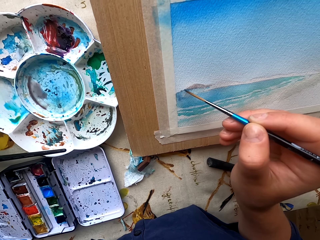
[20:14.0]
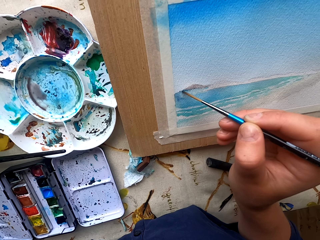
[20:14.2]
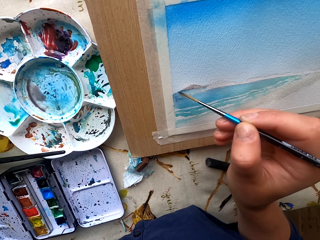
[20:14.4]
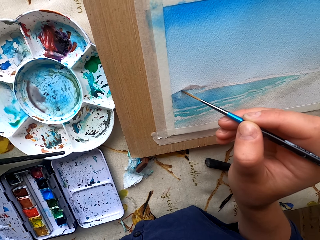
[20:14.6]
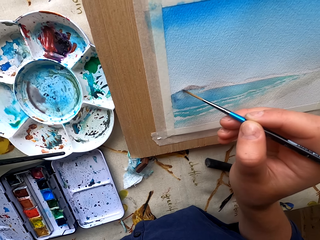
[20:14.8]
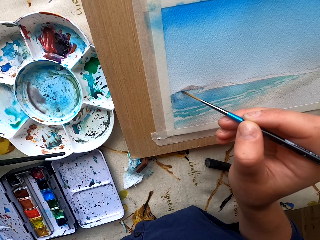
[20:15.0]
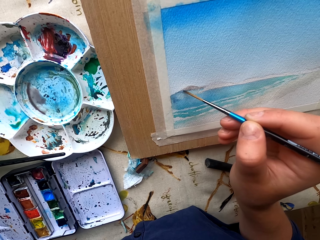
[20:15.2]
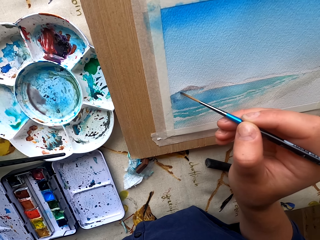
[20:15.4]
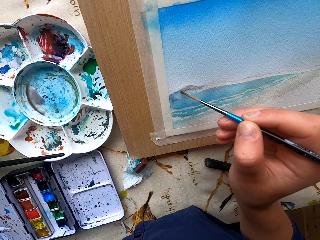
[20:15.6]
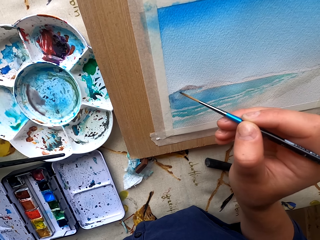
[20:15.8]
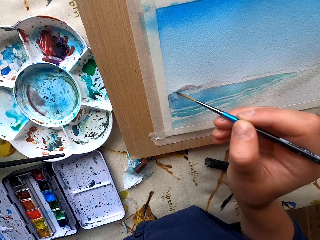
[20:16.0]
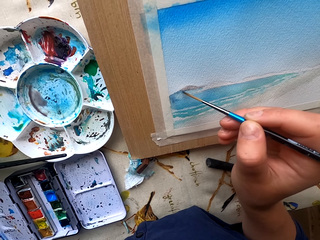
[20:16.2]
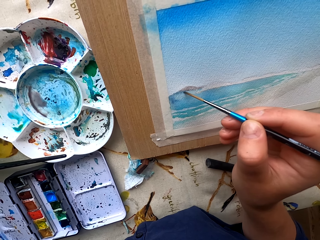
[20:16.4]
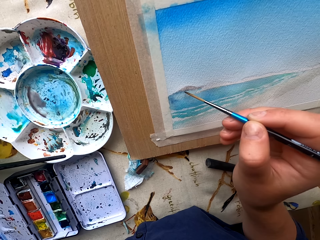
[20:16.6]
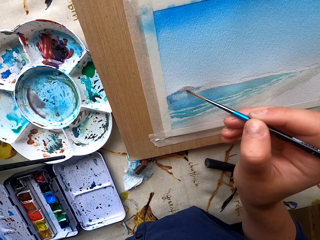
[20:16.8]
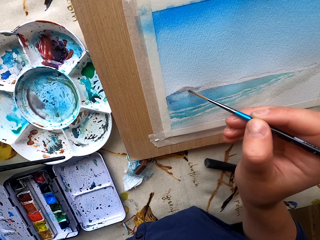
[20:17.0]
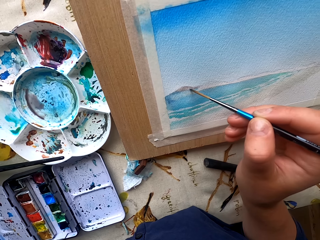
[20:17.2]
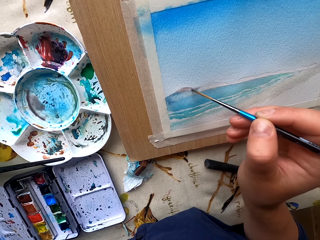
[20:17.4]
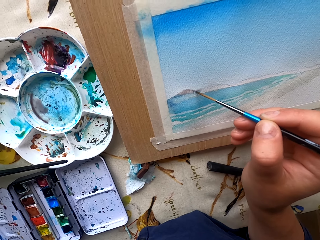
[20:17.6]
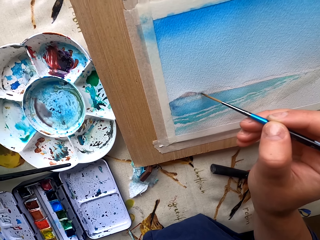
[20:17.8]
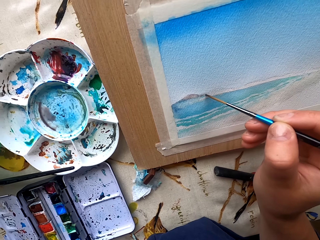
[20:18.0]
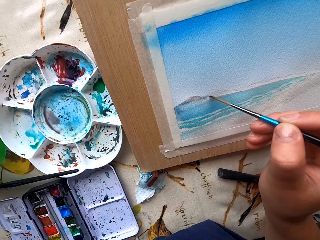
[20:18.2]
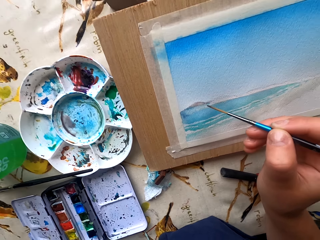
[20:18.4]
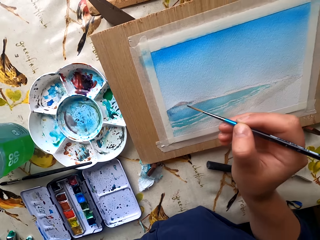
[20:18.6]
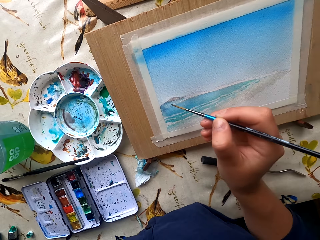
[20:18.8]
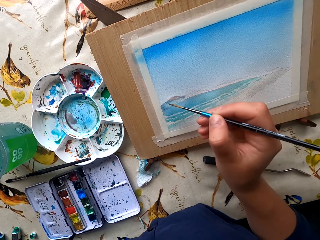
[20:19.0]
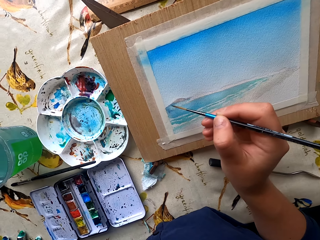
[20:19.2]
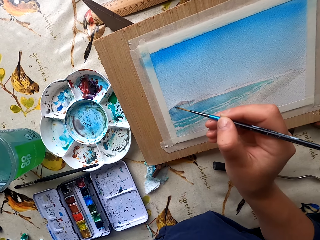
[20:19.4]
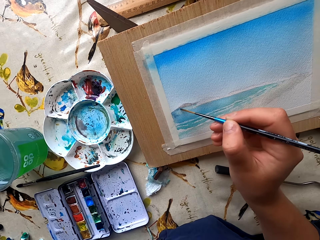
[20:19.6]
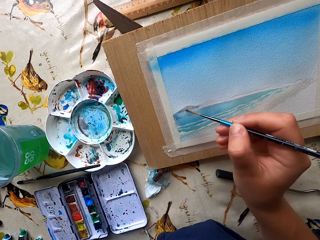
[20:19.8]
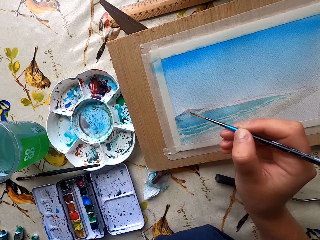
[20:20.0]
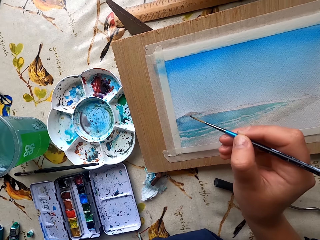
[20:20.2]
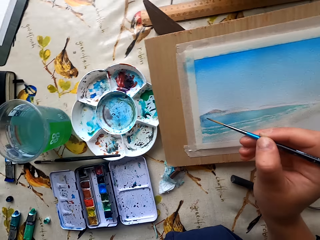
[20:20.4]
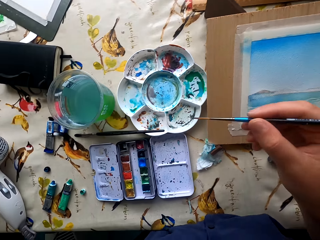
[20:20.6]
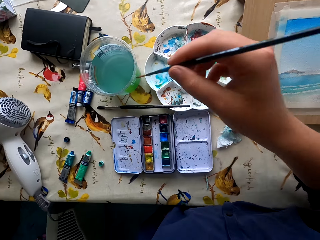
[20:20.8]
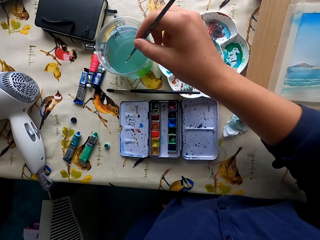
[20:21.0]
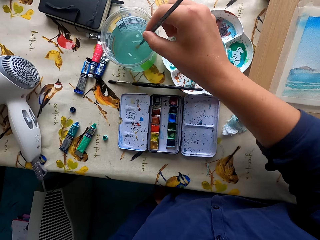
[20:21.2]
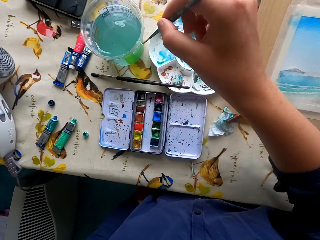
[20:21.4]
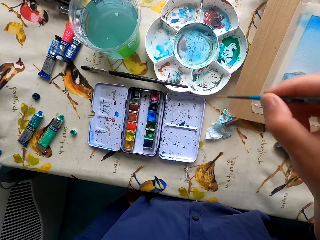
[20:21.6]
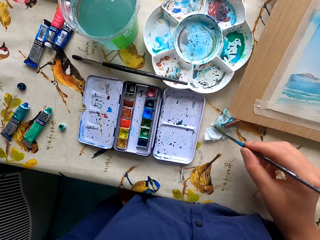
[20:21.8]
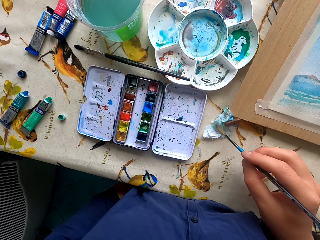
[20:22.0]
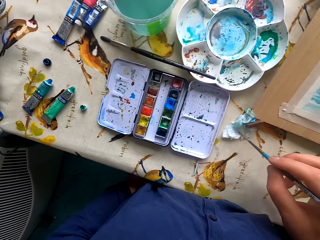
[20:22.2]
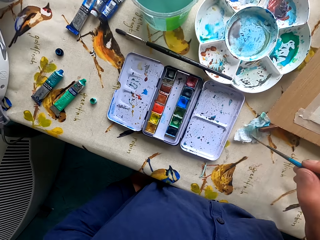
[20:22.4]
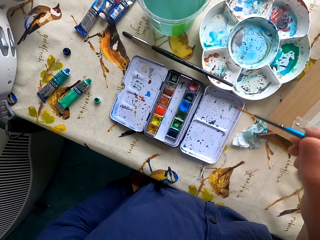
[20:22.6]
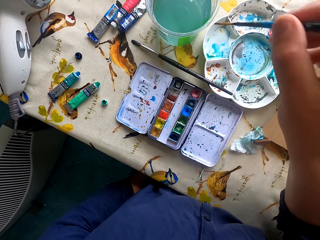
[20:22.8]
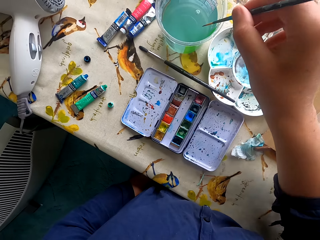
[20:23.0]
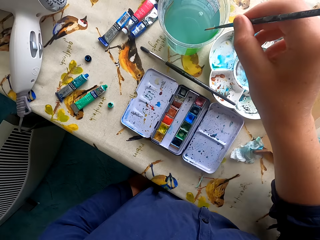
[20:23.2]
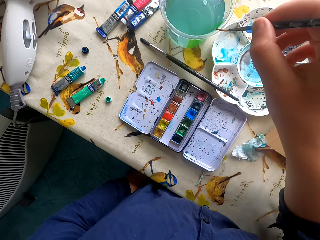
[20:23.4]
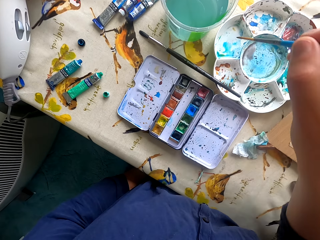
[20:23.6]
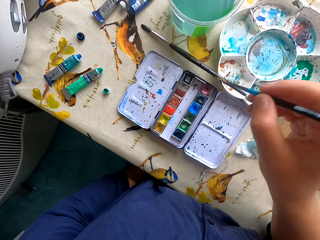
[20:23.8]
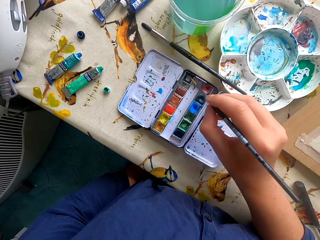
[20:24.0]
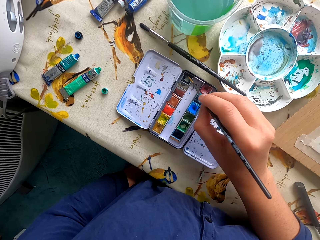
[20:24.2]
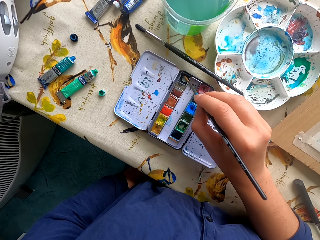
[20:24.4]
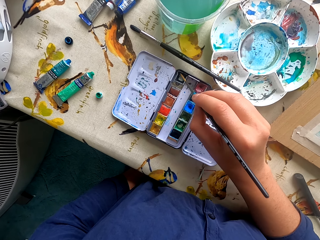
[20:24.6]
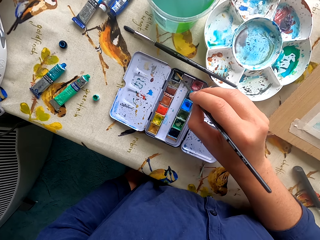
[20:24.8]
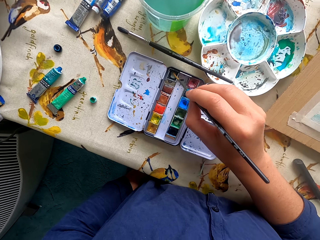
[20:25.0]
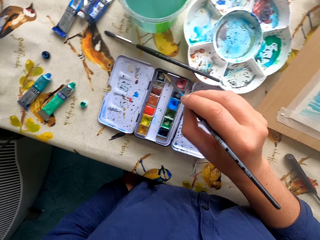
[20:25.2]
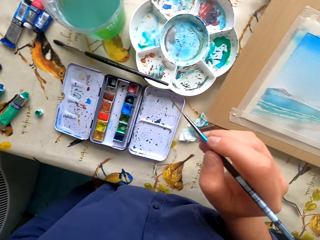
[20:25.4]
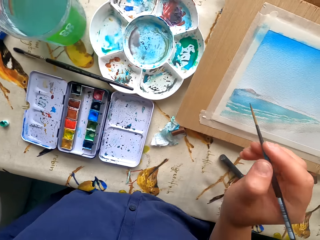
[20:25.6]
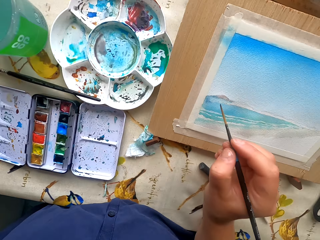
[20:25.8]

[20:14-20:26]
The camera wearer dips the paintbrush in water. They dry the paintbrush on the paper. They dip the paintbrush in water. They dip the paintbrush in the water paint.

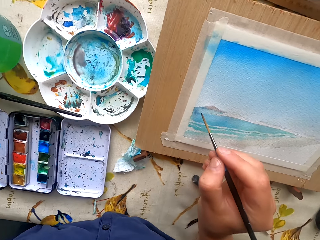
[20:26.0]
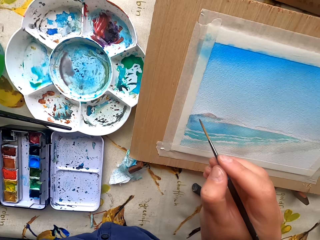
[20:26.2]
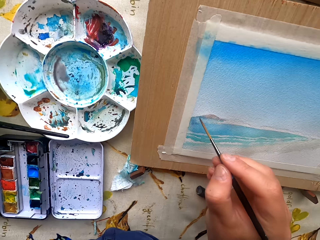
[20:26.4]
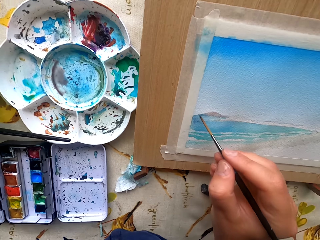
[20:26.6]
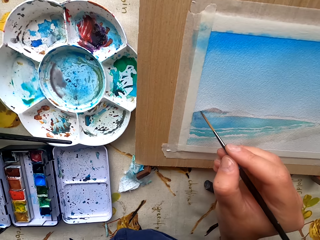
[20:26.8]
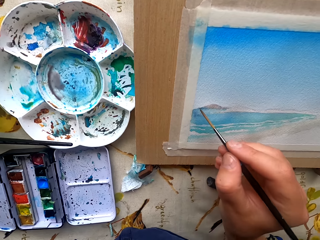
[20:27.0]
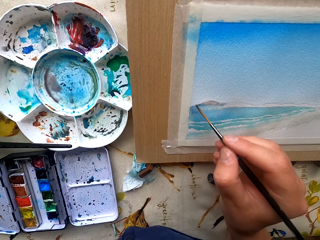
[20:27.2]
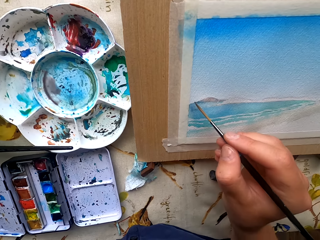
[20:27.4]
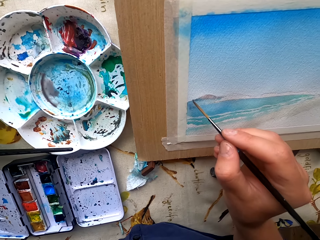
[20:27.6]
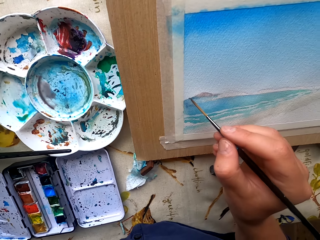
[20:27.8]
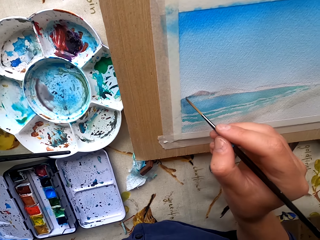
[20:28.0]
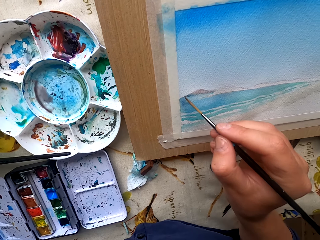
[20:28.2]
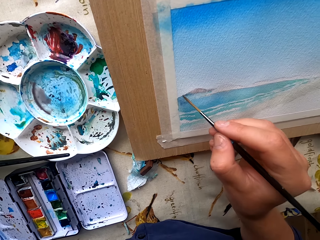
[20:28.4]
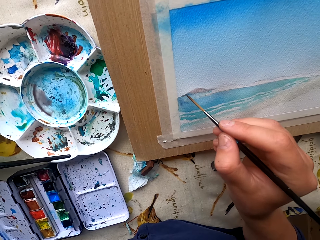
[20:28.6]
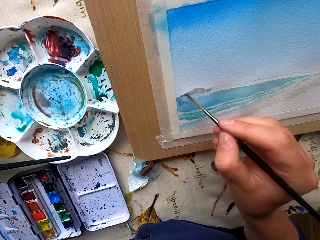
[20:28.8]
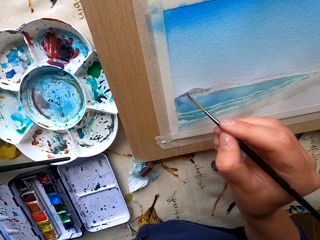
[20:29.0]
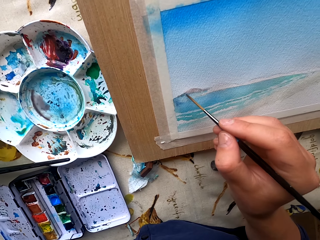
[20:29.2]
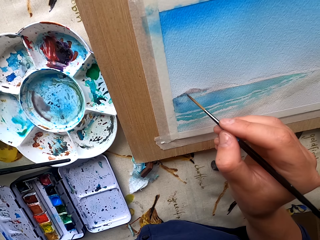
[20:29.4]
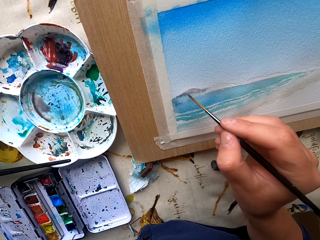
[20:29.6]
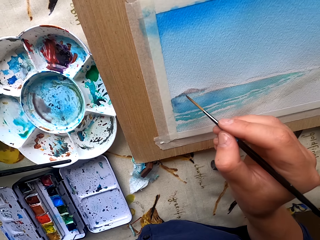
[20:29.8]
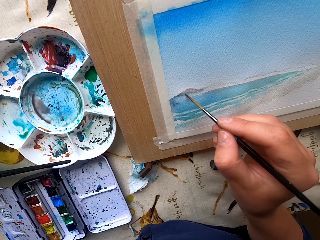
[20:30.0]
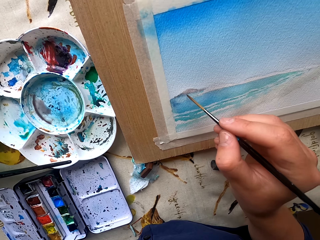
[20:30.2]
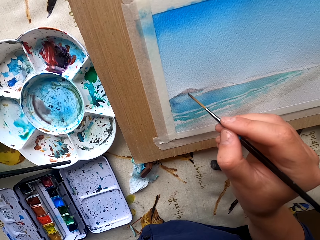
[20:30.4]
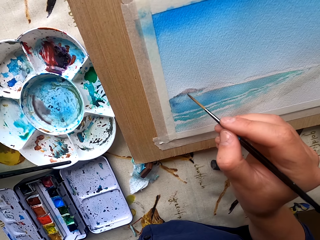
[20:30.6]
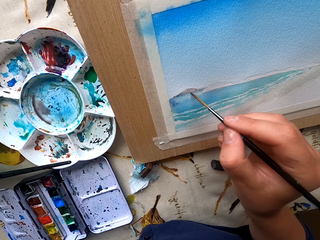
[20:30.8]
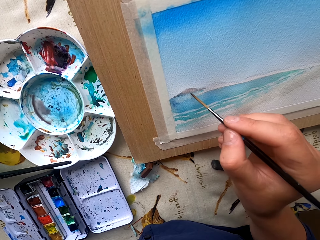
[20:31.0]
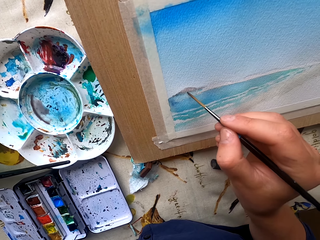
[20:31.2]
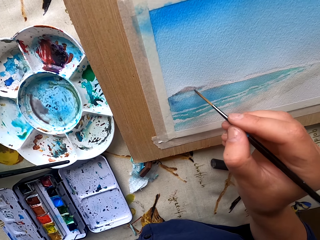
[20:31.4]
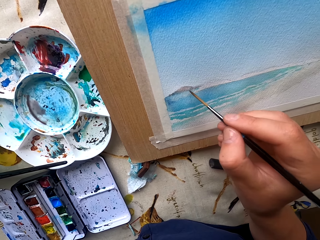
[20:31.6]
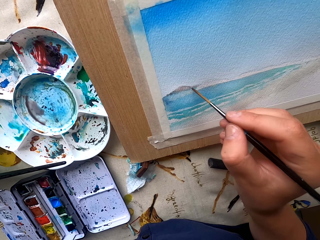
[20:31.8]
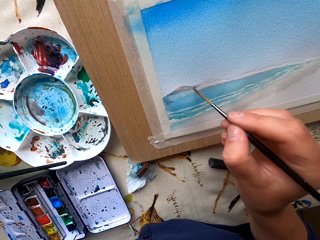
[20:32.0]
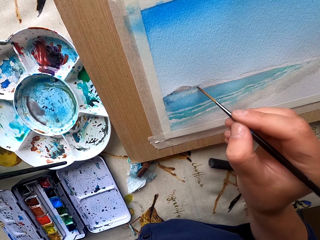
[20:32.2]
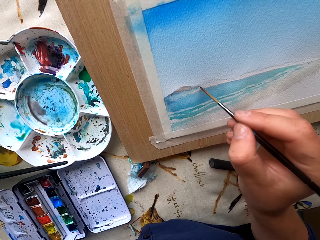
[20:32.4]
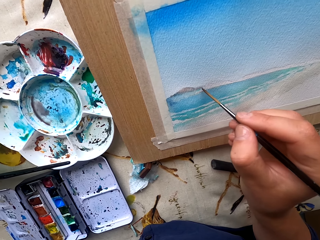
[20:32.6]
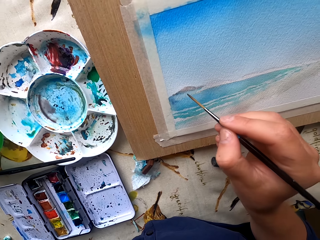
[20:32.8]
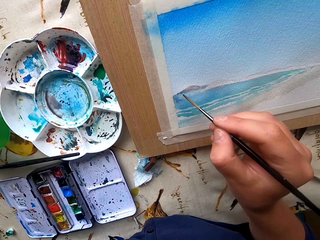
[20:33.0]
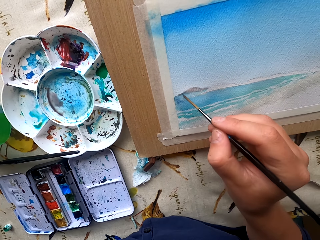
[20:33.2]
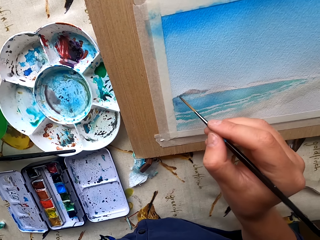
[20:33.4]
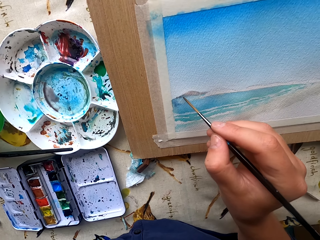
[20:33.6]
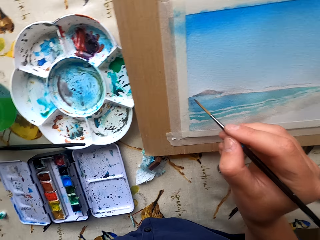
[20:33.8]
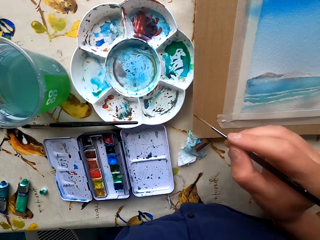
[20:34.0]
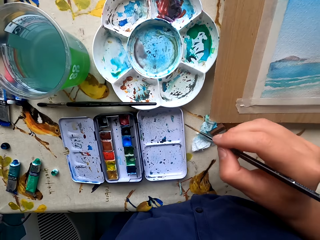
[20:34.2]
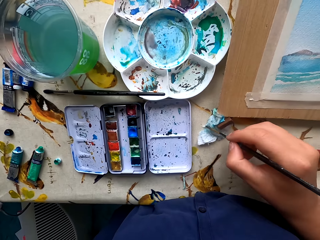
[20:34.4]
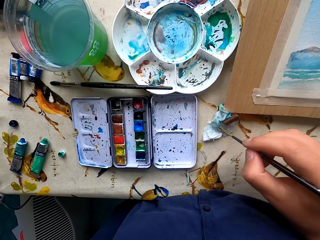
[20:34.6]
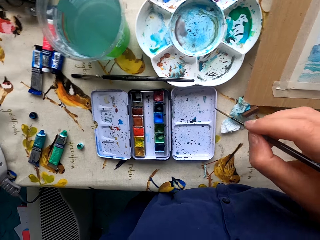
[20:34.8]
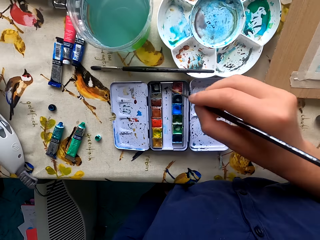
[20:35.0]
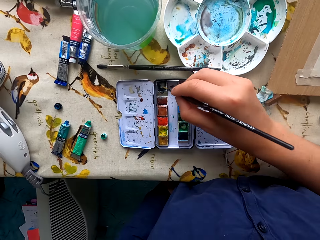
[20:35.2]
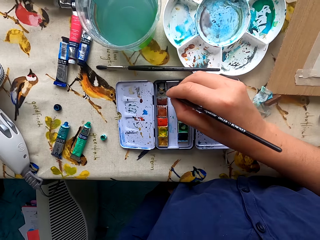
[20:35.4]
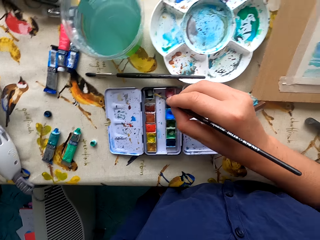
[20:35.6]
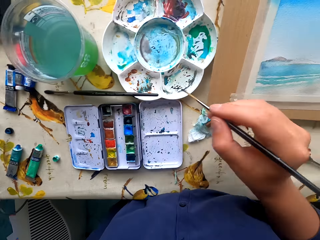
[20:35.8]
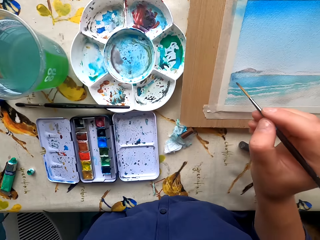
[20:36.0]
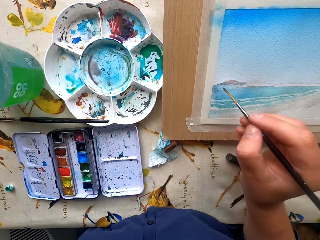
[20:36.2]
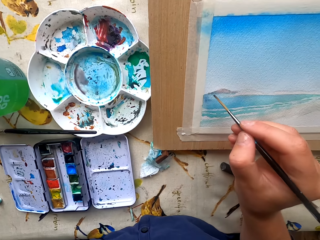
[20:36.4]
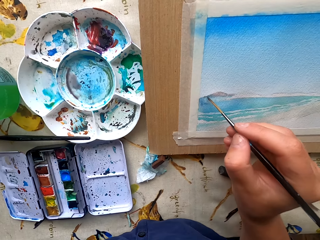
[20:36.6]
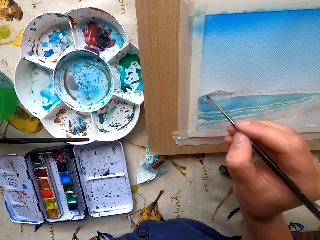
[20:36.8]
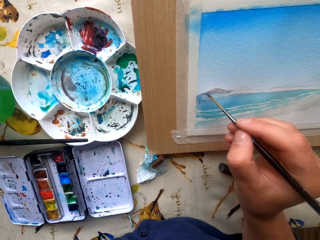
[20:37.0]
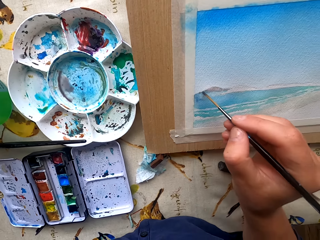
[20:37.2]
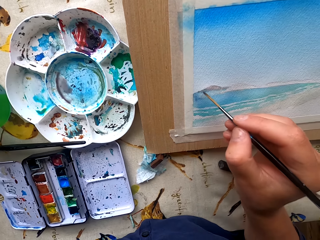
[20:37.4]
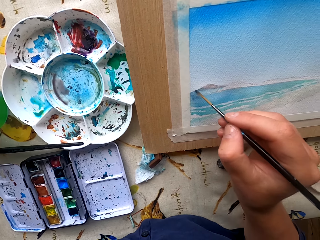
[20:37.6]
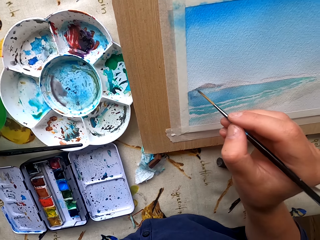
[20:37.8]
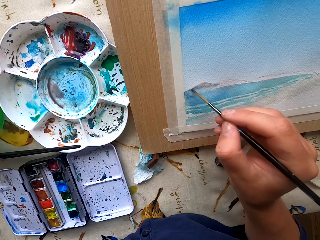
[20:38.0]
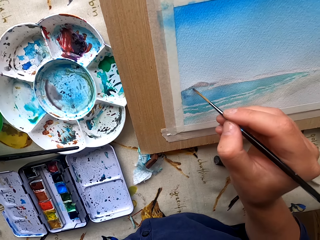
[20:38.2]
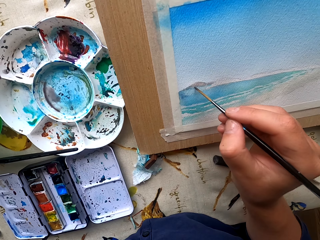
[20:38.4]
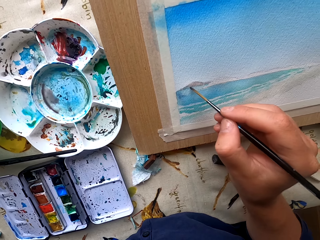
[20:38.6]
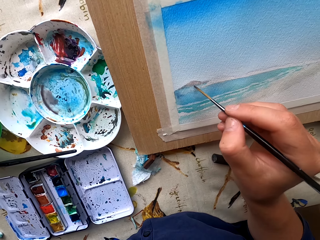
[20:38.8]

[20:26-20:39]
The camera wearer paints the drawing paper. They remove excess paint. They dip the paintbrush in the water paint. They paint the drawing paper.
